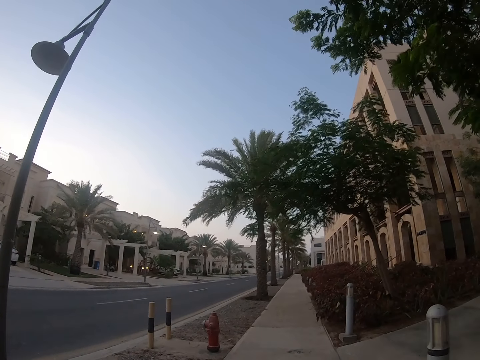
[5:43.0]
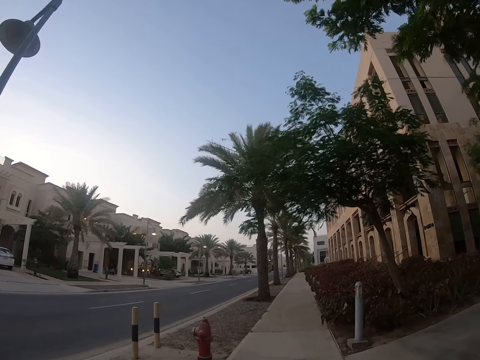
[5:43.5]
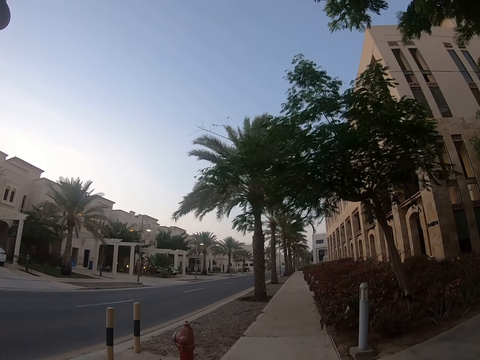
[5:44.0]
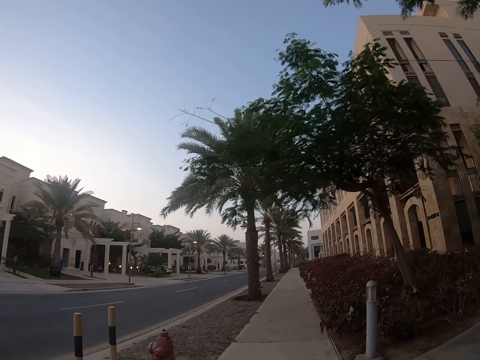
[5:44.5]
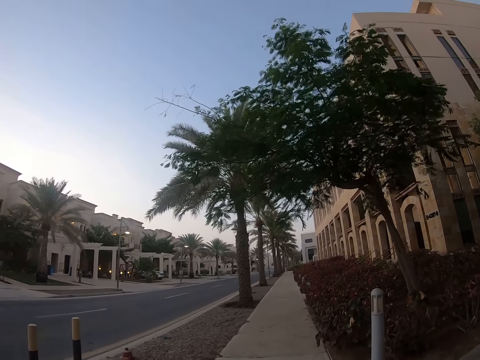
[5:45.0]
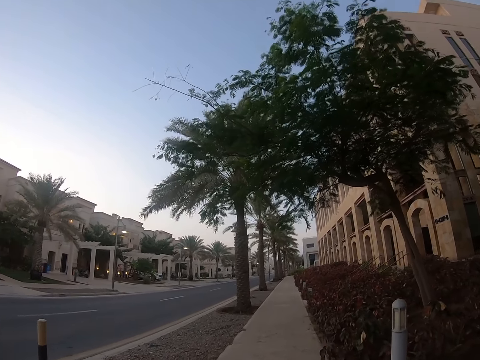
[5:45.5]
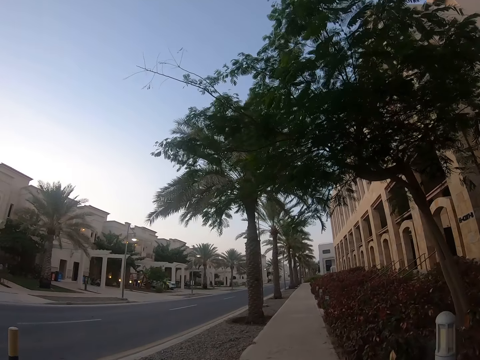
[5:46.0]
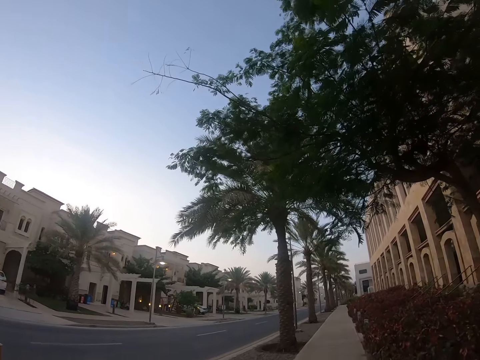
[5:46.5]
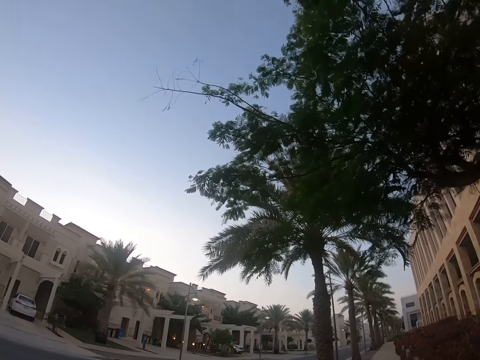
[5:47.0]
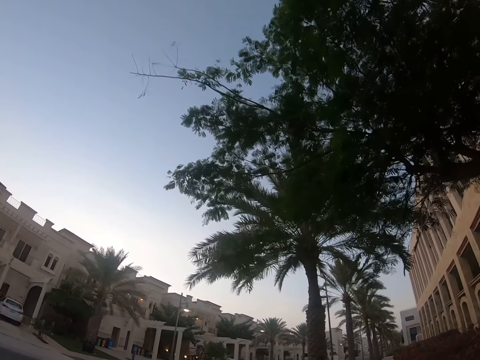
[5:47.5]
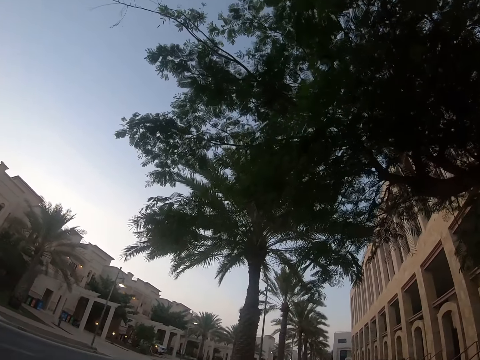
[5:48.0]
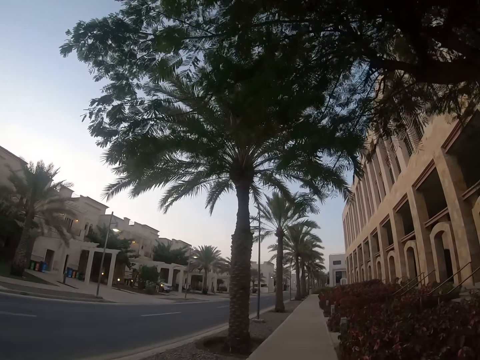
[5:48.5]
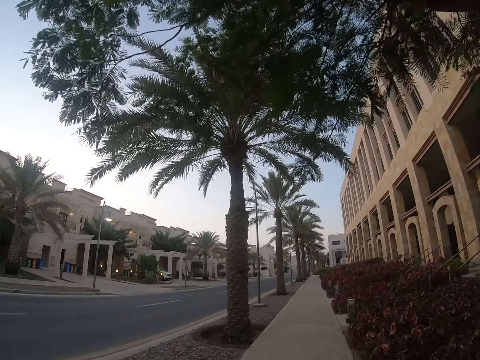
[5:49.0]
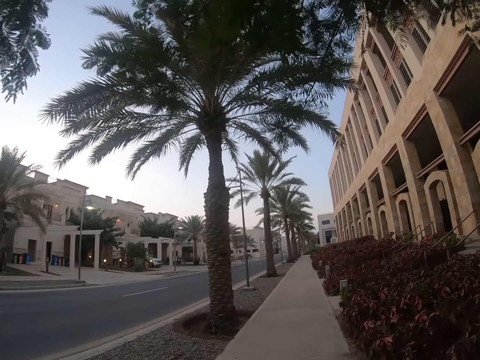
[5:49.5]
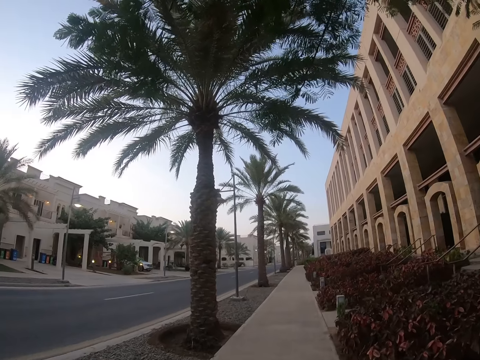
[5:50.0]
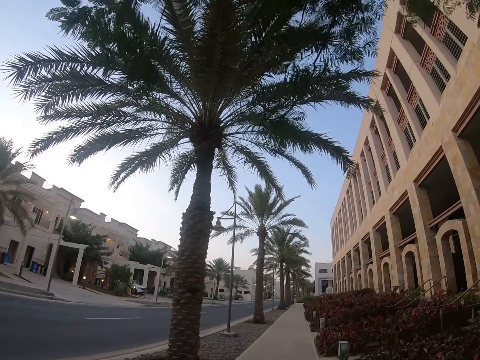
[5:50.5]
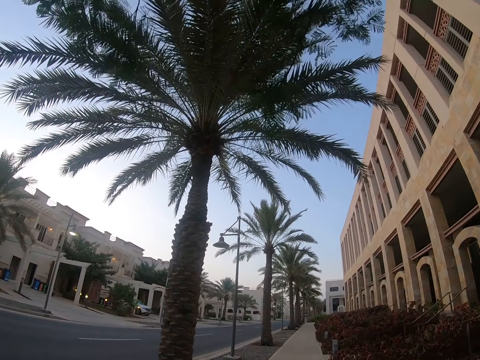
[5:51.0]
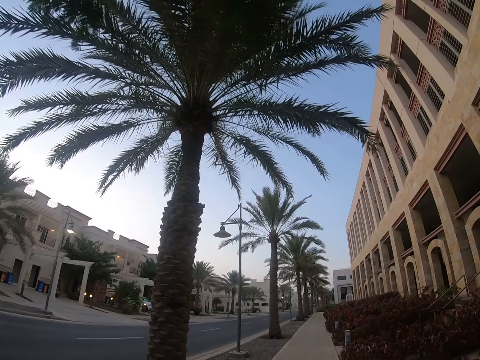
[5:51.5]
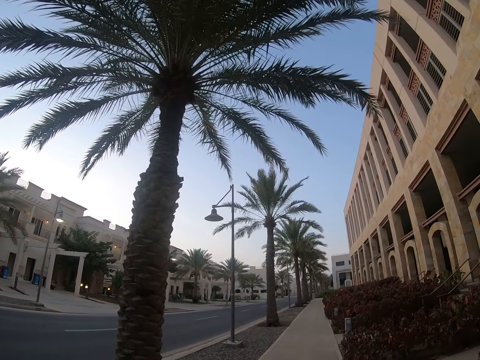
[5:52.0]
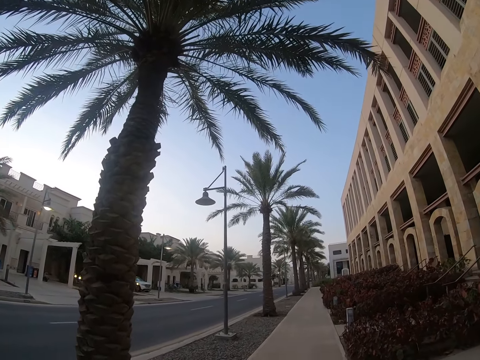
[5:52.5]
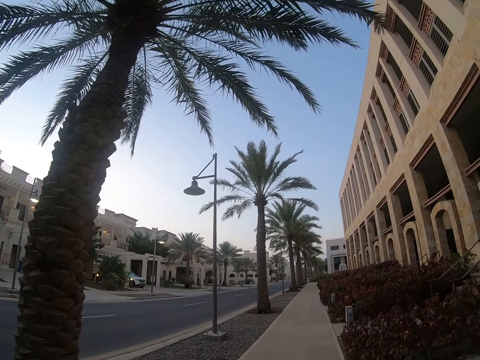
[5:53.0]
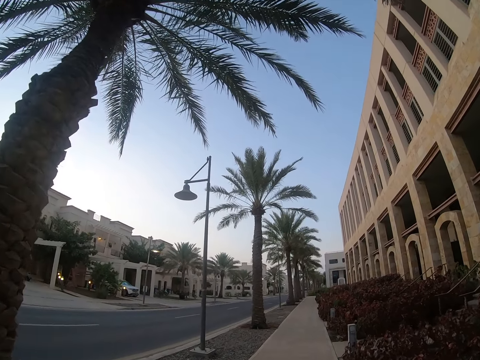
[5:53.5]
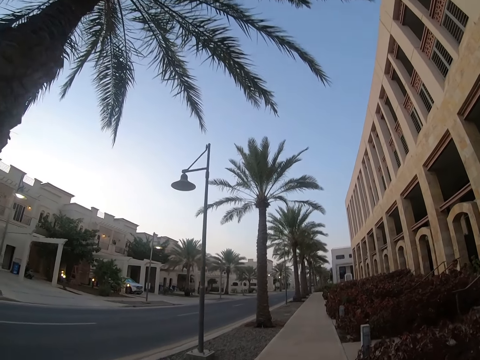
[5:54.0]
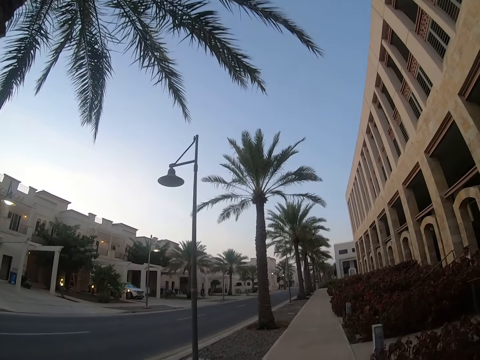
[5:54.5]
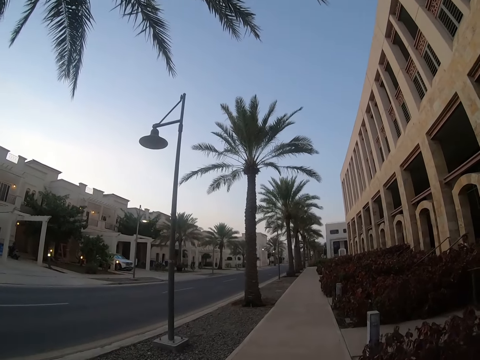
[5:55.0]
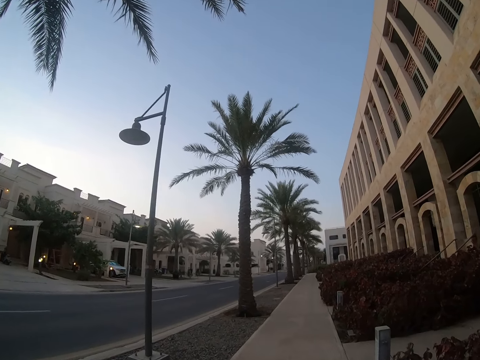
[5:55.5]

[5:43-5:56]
The camera wearer looks around the road. They walk on a sidewalk.

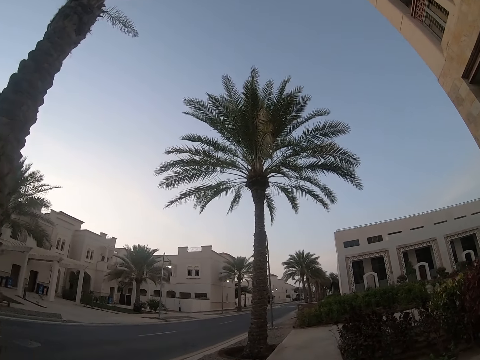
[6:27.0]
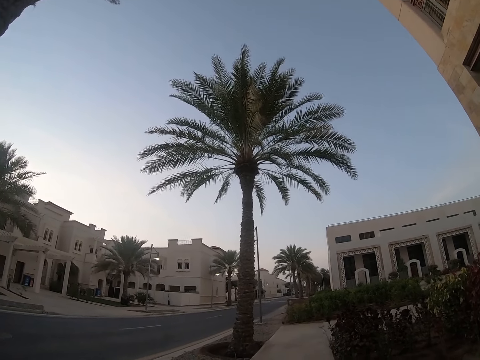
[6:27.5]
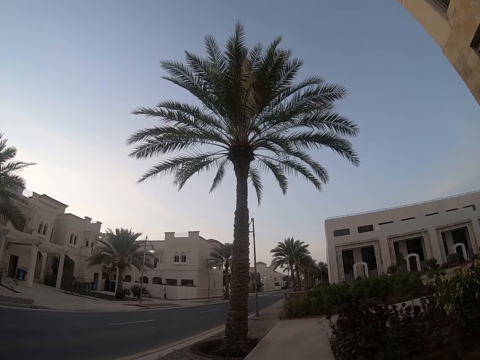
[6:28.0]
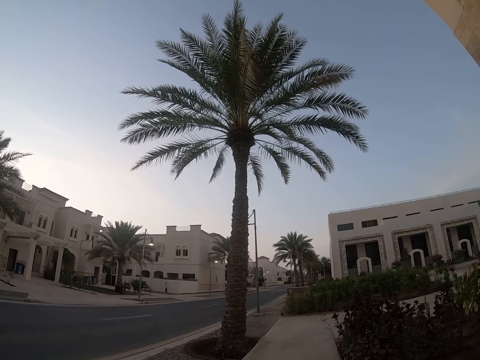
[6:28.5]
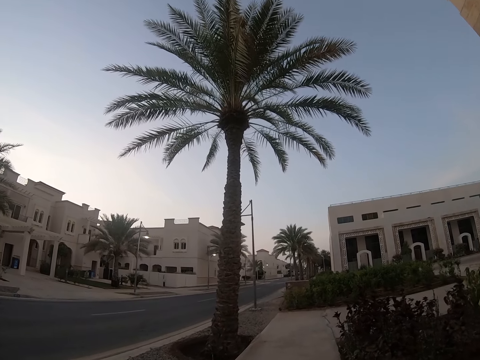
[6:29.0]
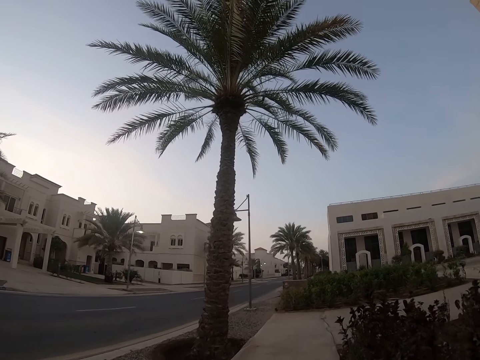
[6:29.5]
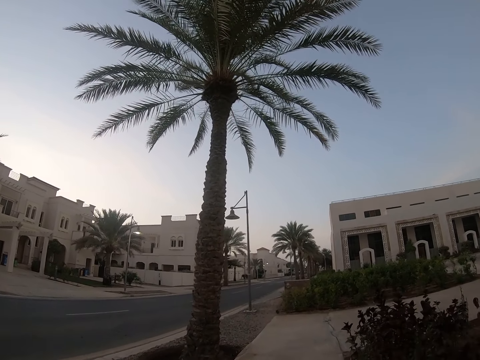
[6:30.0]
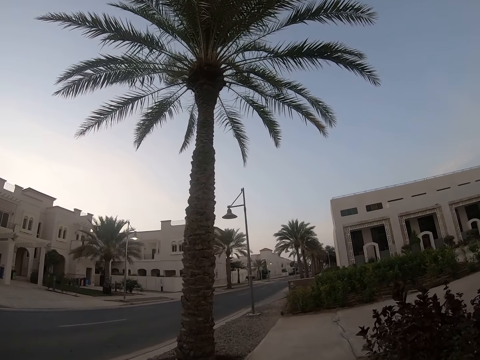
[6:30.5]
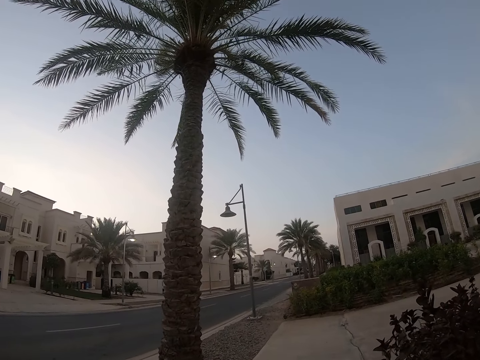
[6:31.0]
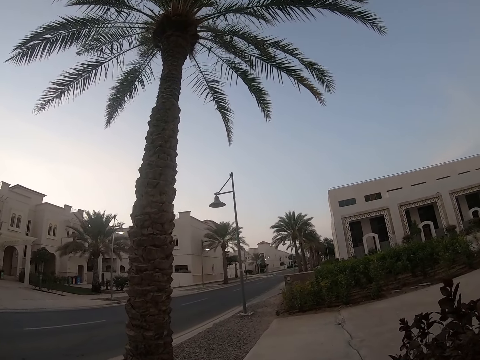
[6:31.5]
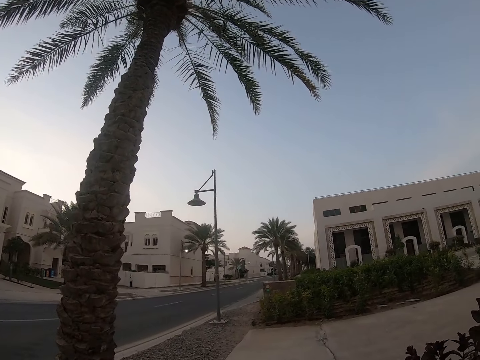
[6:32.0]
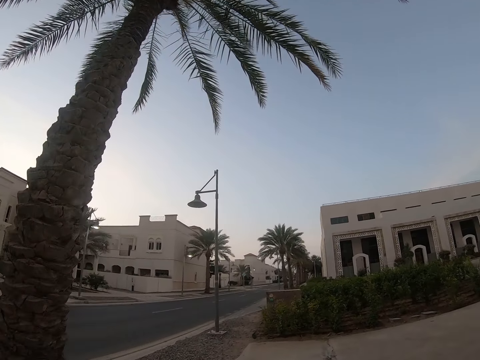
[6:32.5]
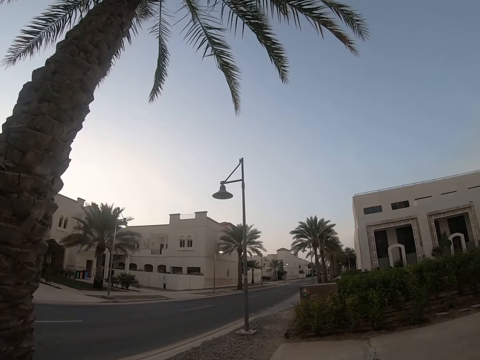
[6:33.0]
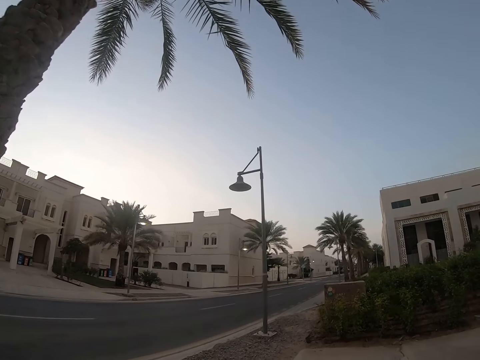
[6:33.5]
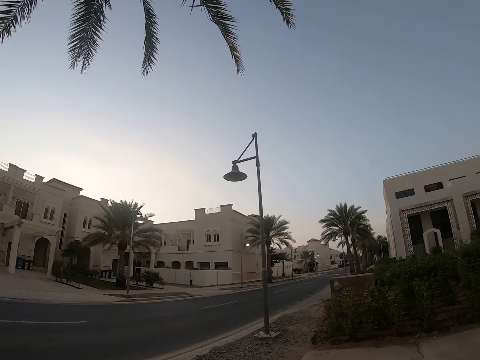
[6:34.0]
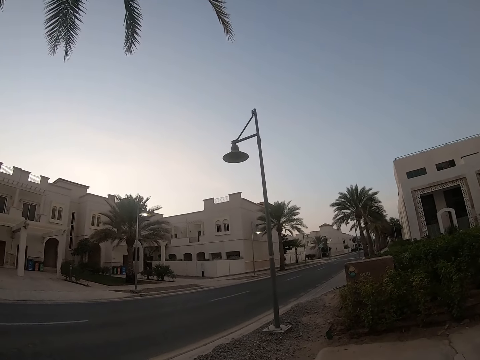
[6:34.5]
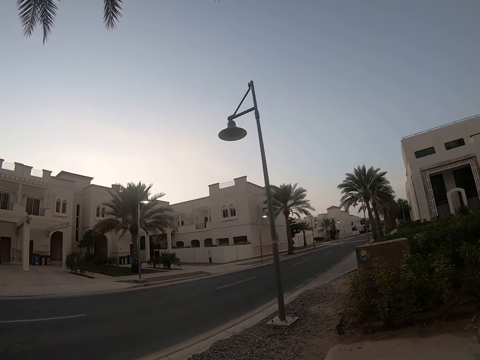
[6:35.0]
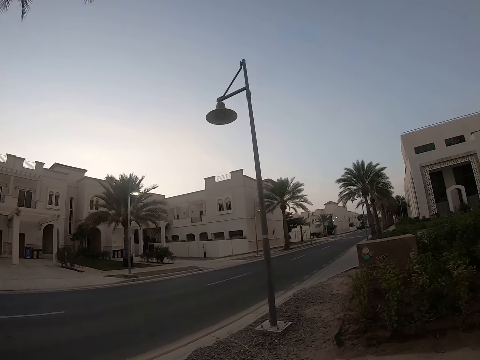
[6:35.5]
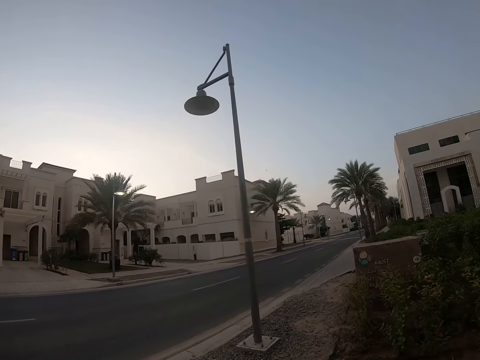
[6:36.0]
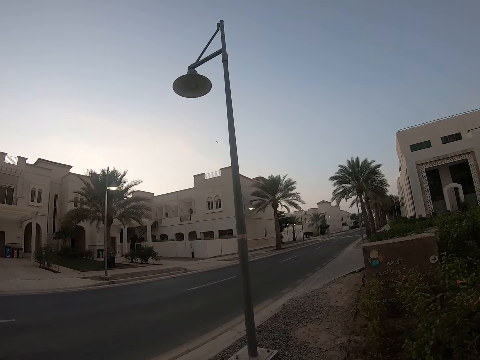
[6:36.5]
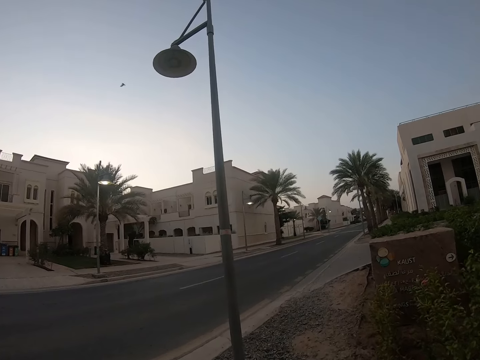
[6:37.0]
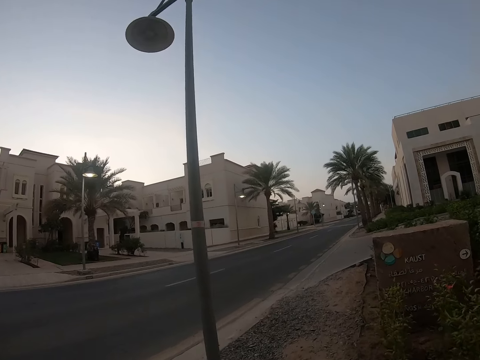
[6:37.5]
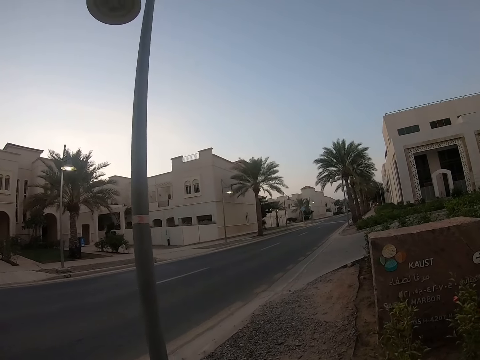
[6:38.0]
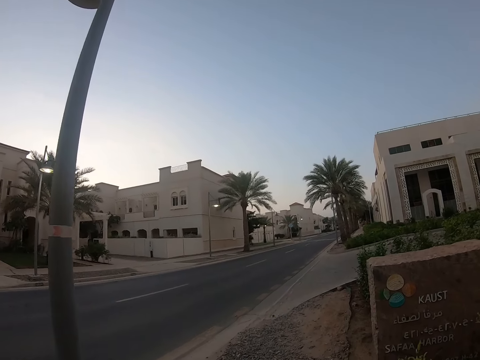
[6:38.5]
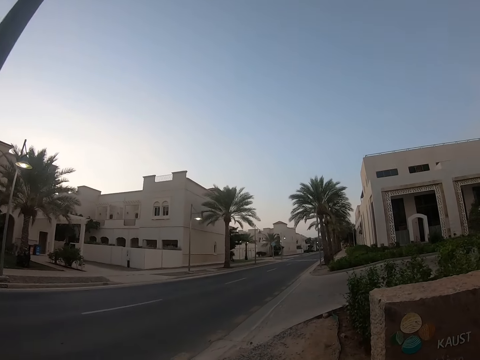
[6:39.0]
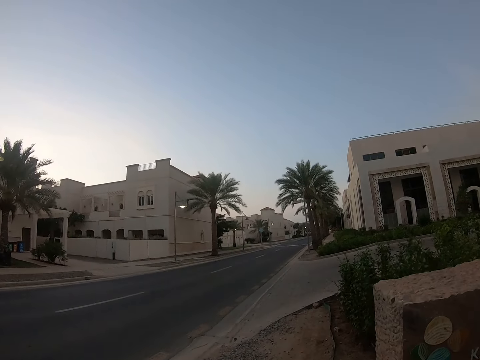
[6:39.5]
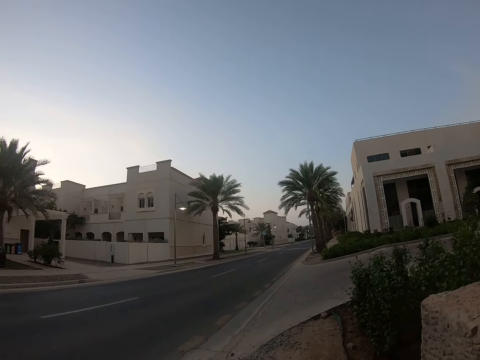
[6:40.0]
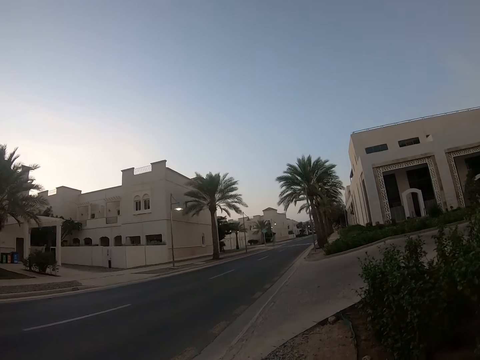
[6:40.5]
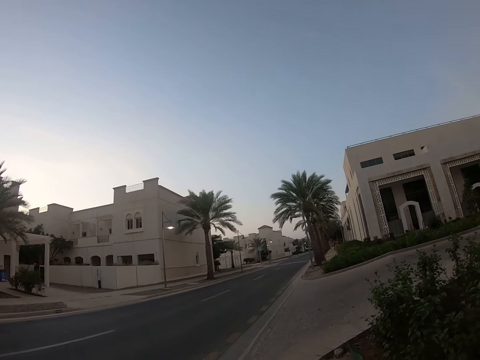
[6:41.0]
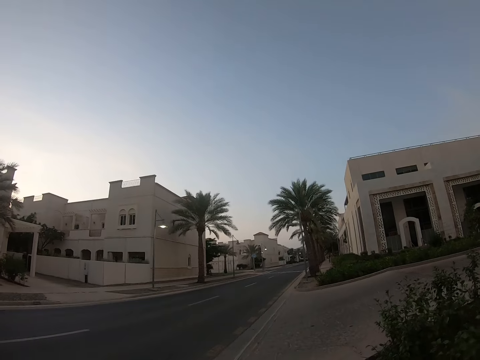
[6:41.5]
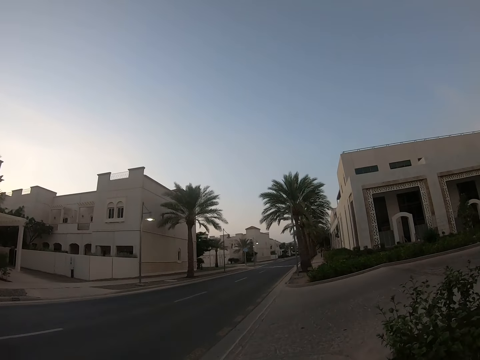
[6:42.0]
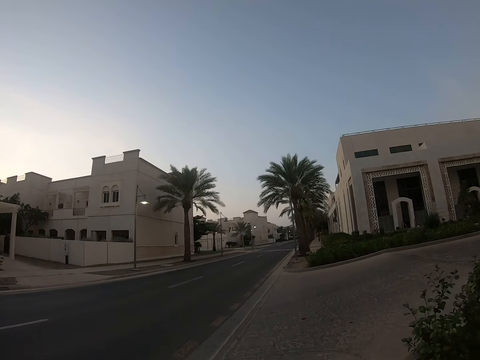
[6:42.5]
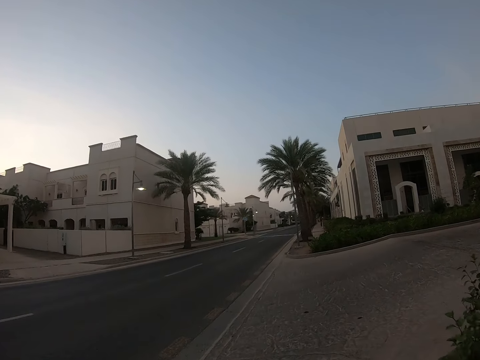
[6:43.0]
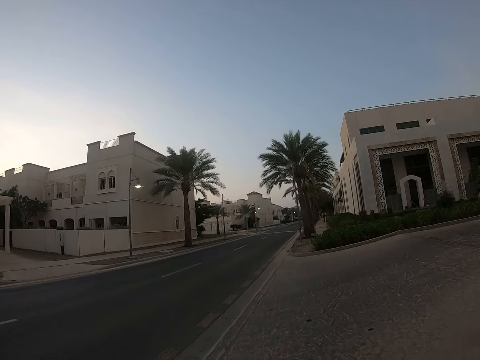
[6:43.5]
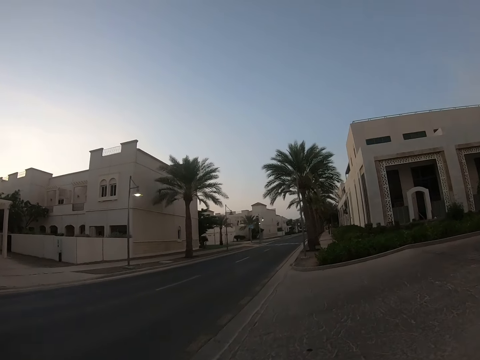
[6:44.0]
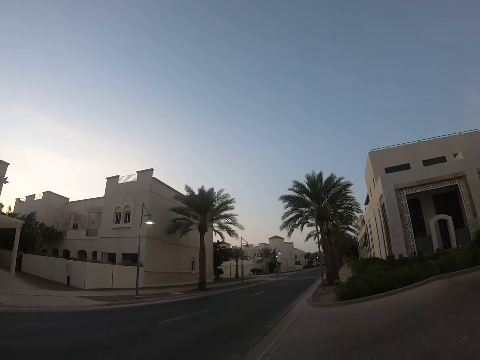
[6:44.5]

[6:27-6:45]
The camera wearer walks on a sidewalk. They cross a road.
